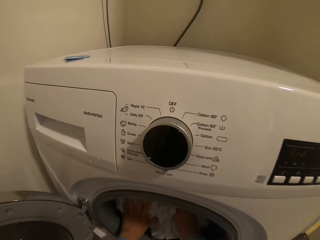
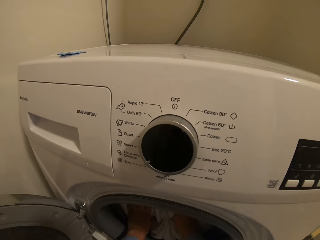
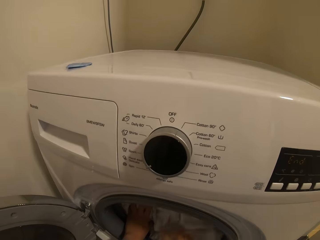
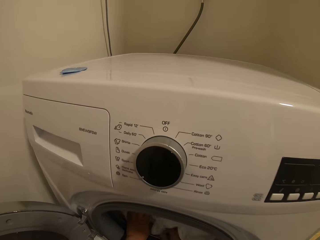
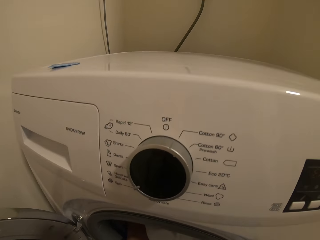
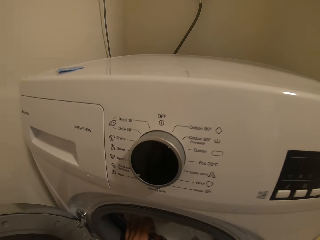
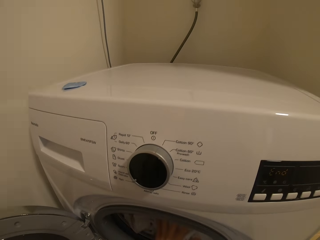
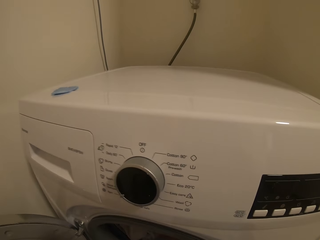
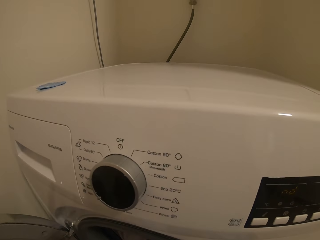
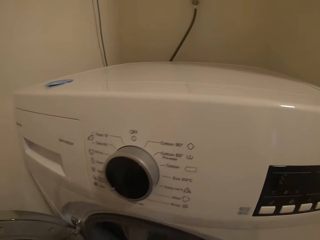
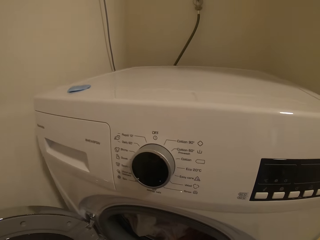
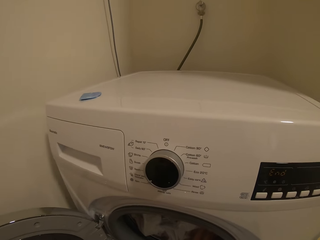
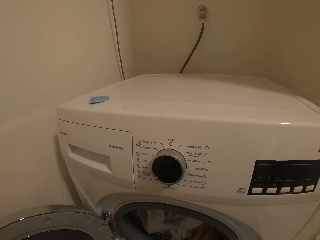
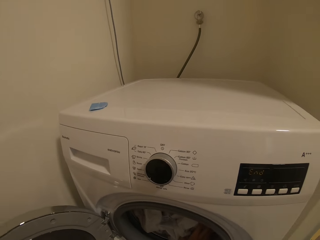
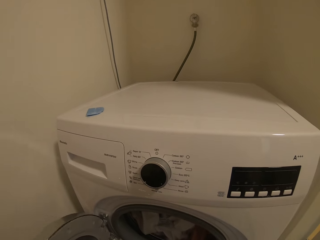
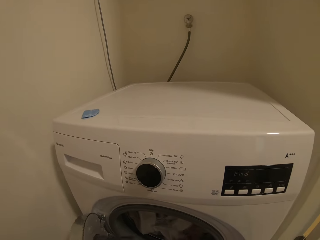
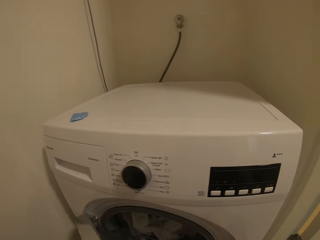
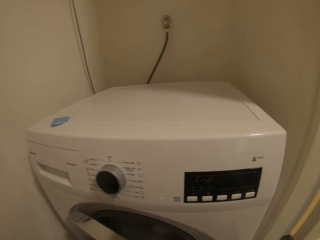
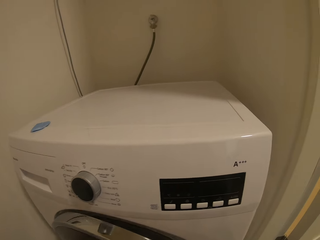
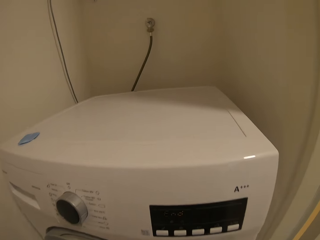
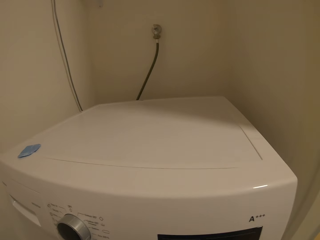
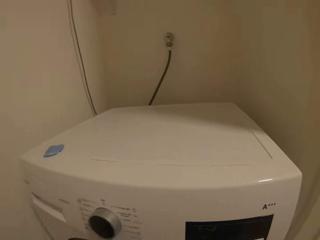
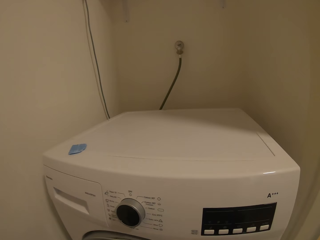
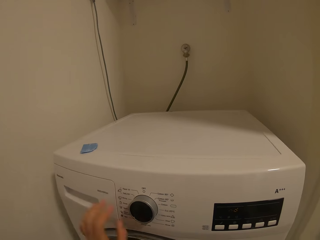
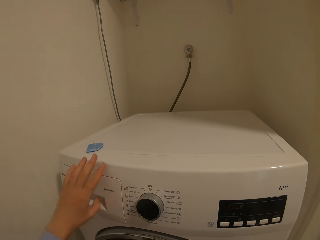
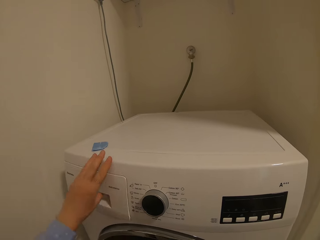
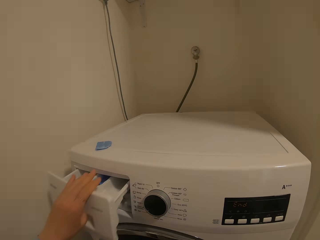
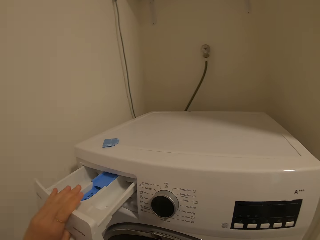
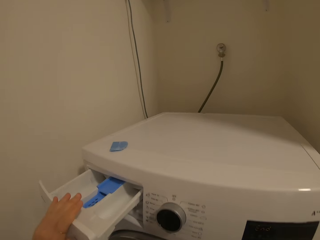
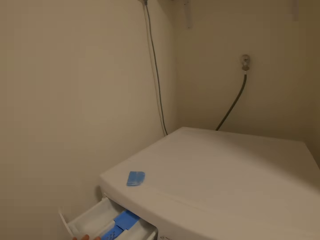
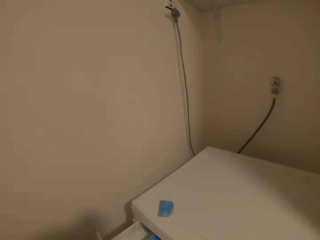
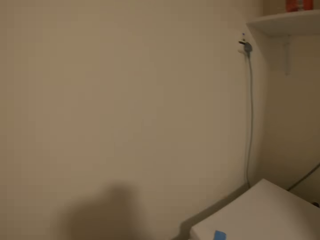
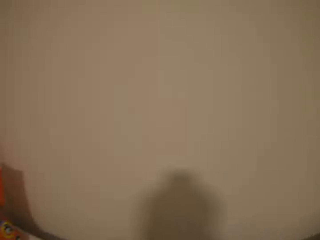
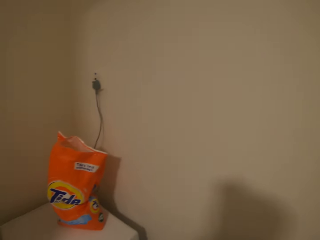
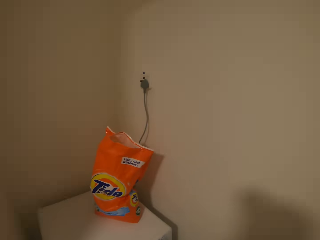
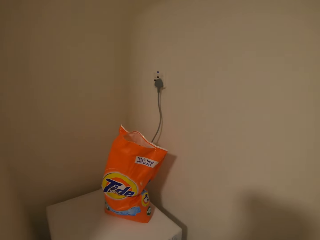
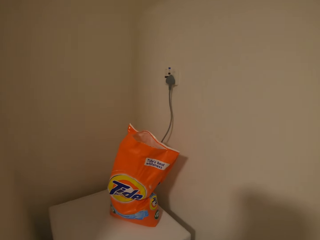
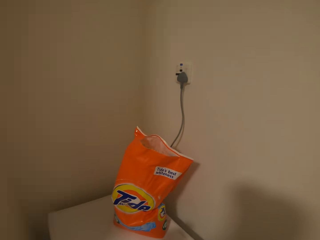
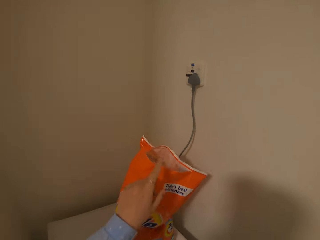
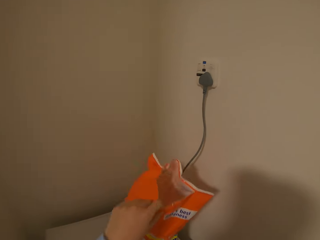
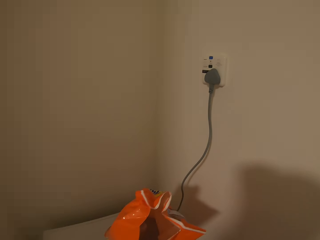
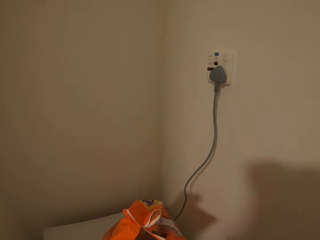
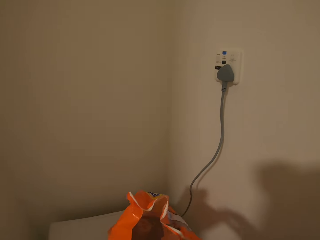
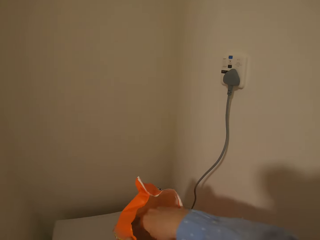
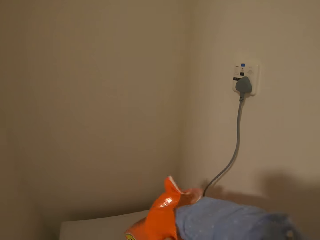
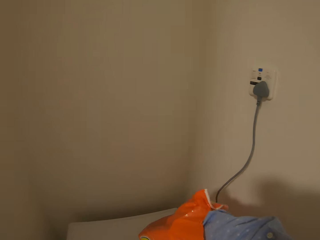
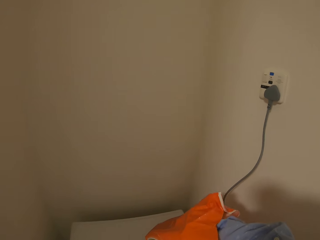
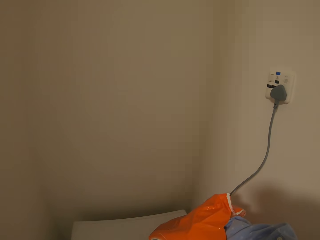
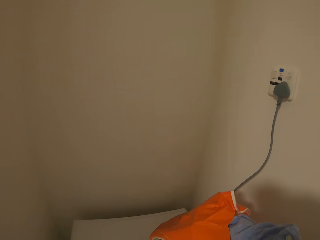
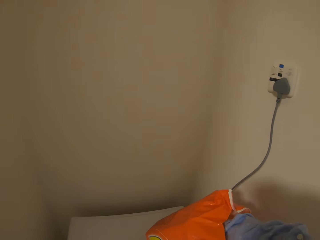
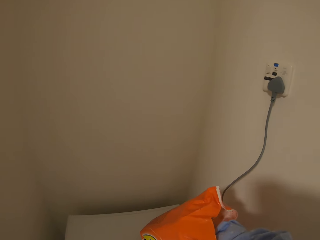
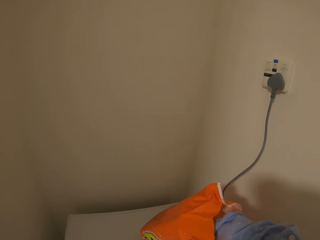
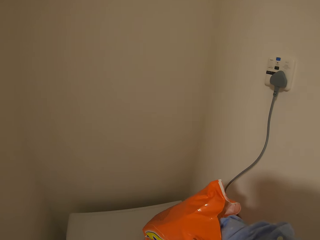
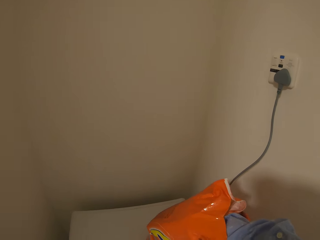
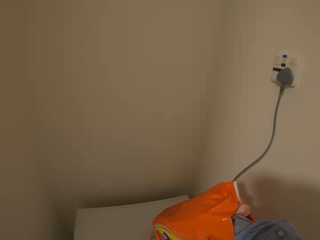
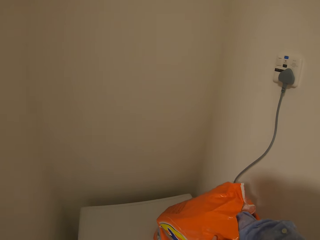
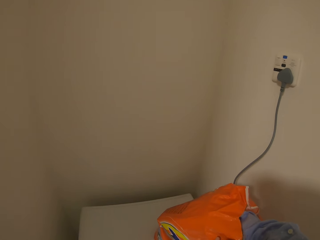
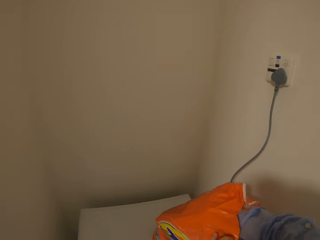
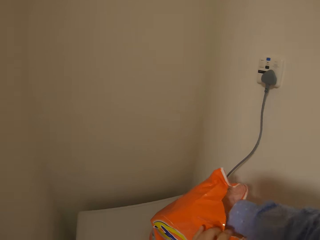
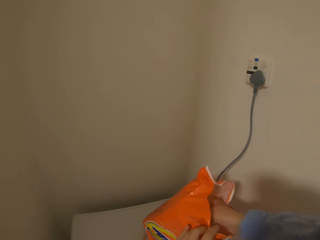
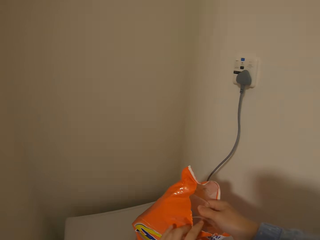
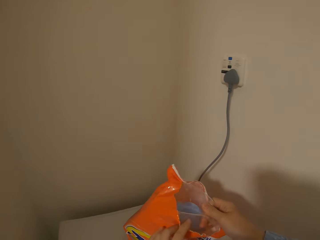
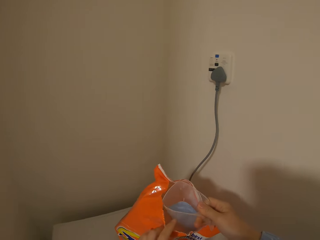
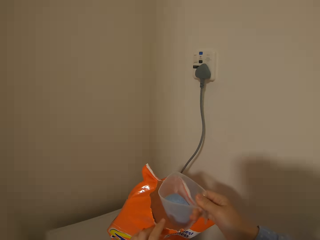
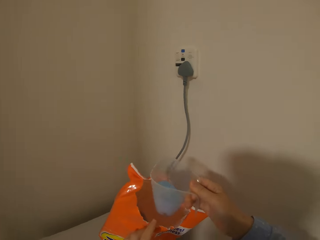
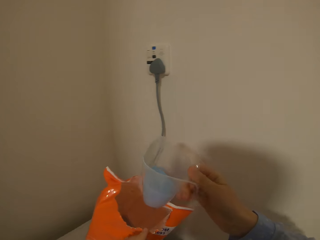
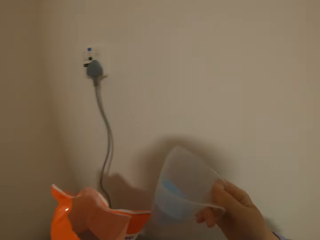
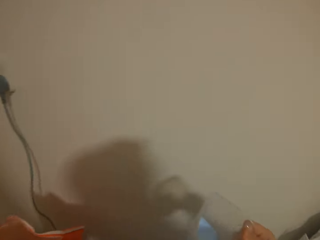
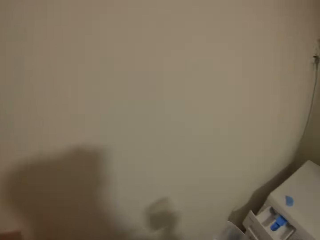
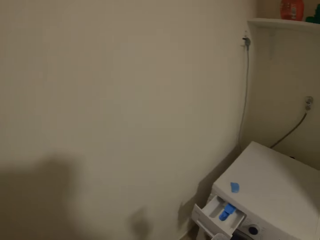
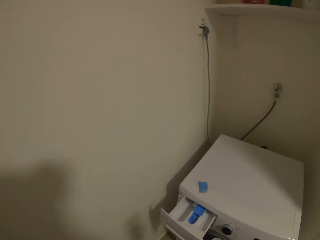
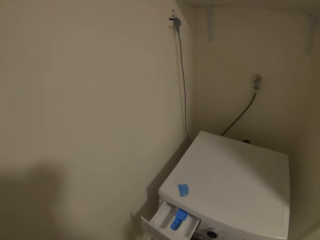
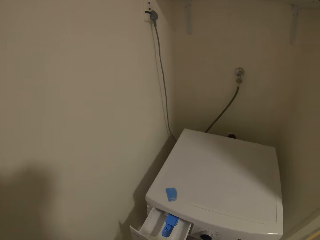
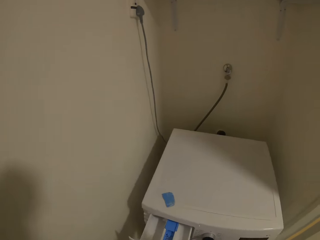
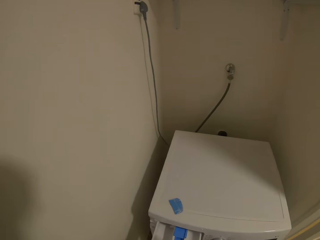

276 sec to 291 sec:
The camera wearer closes the washing machine door. They open the detergent drawer. They take the powder soap. They hold a pack of detergent. They scoop the detergent. They fetch the detergent with a jug. They turn around with the detergent.

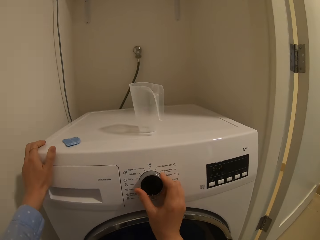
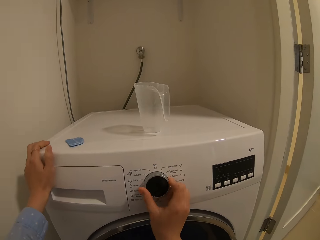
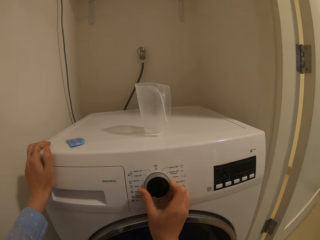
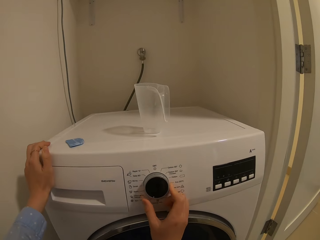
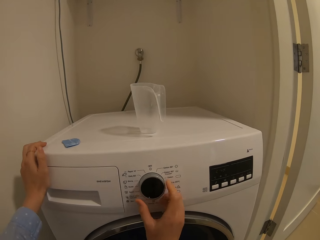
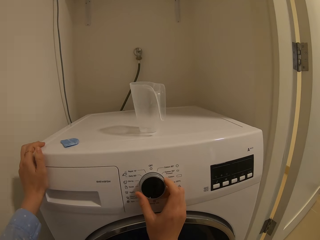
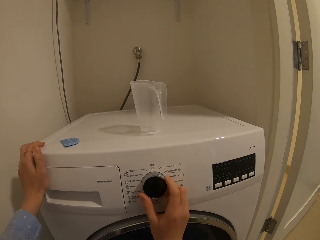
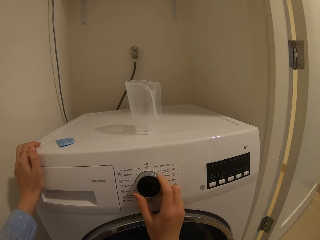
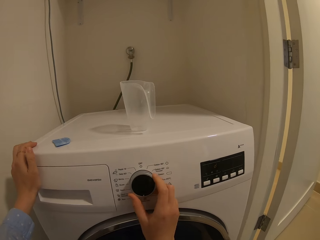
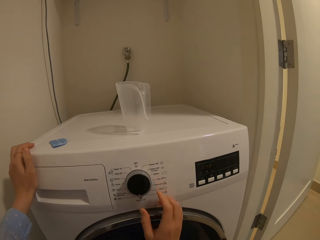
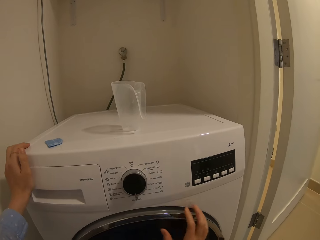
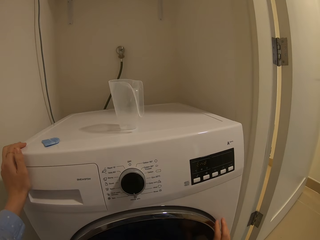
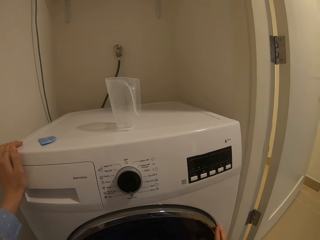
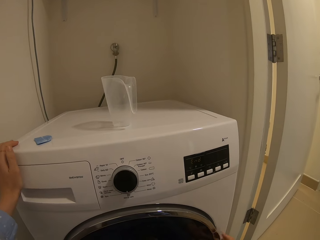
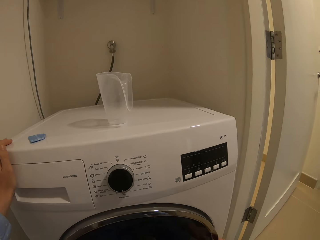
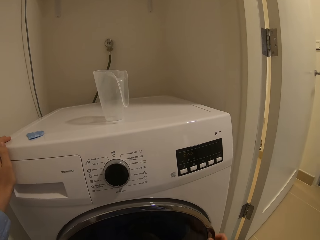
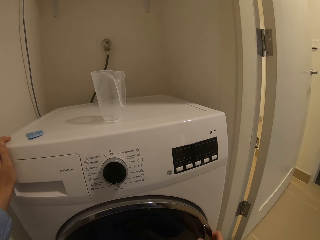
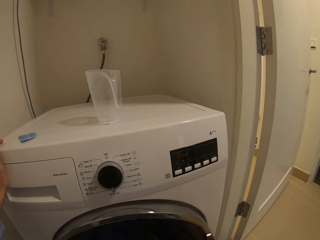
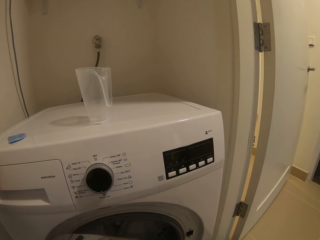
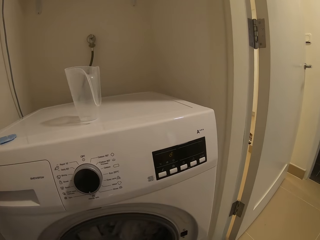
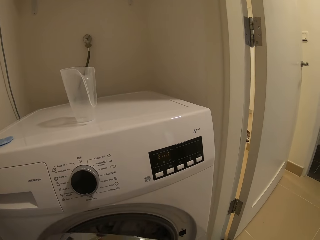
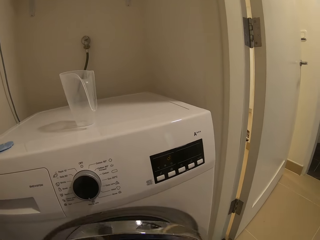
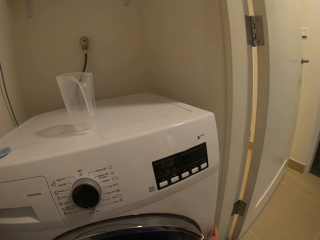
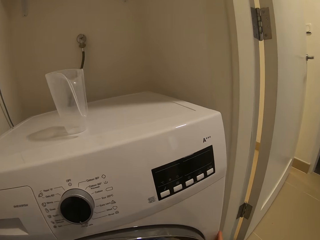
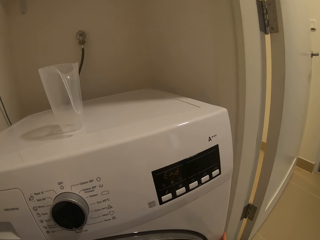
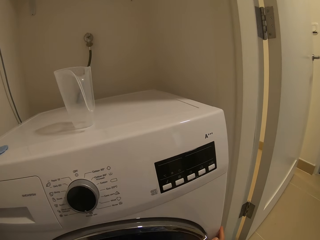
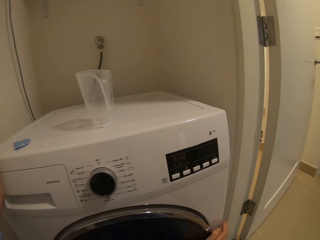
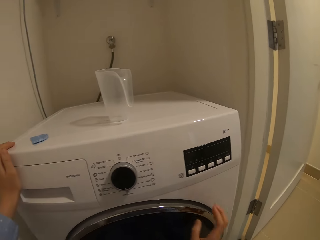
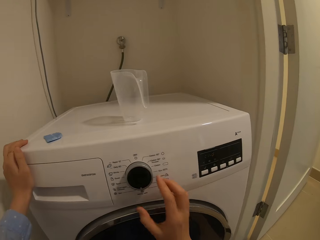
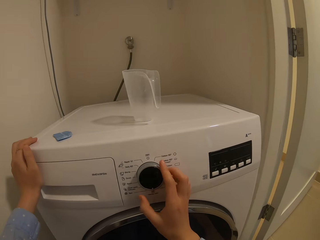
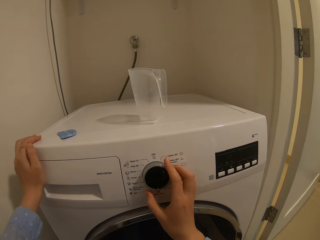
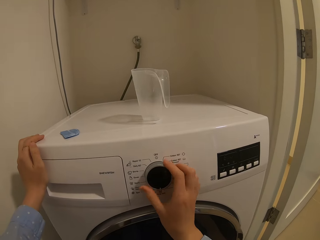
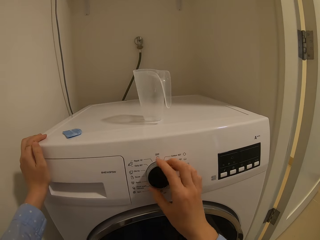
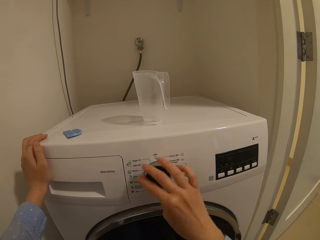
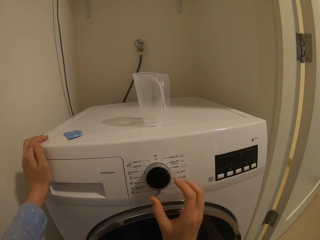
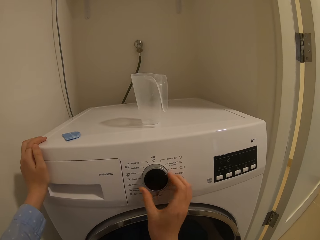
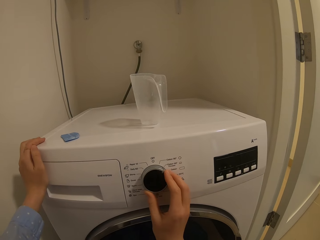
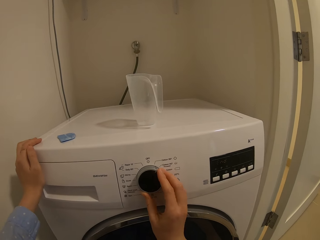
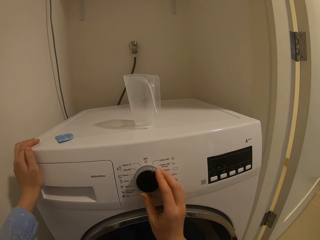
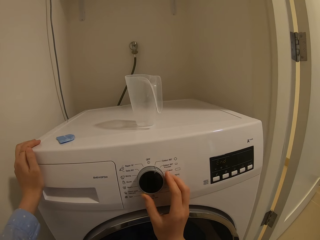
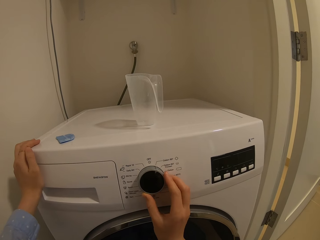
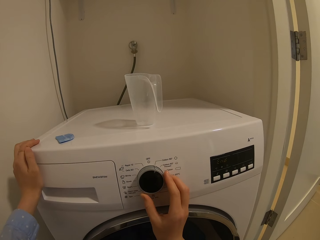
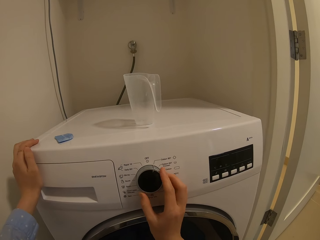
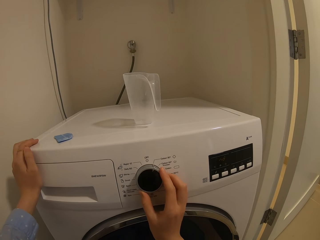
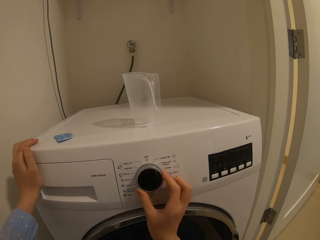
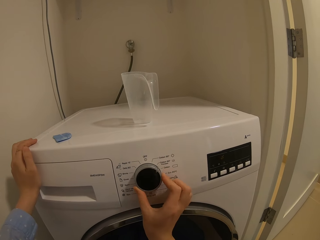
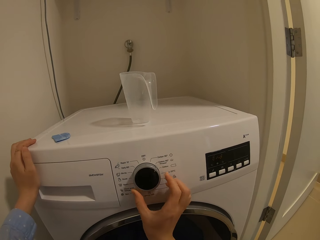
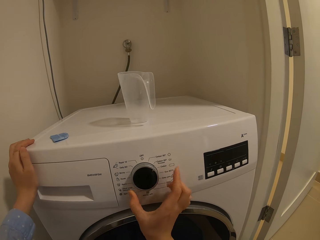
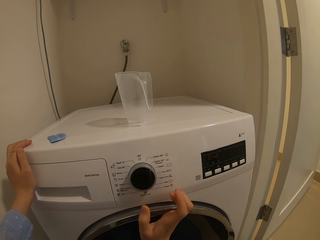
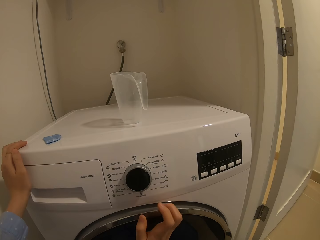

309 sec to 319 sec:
The camera wearer takes her hand off the control knob. She opens the washing machine door and closes the washing machine door. She turns the control panel knob.
